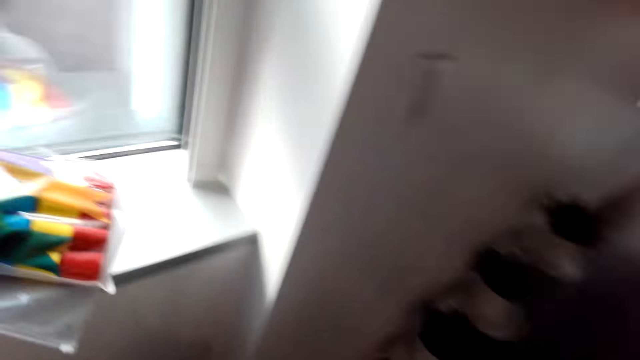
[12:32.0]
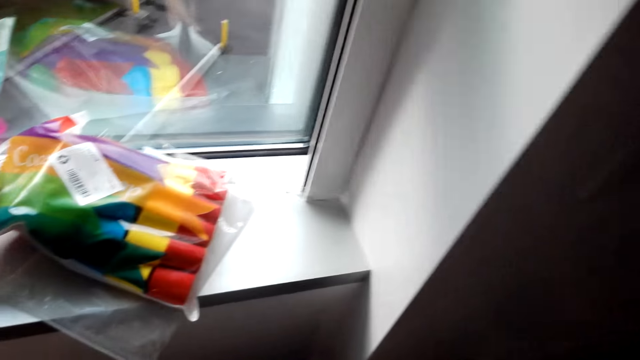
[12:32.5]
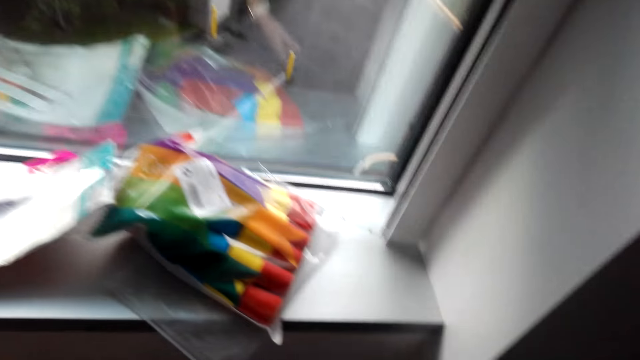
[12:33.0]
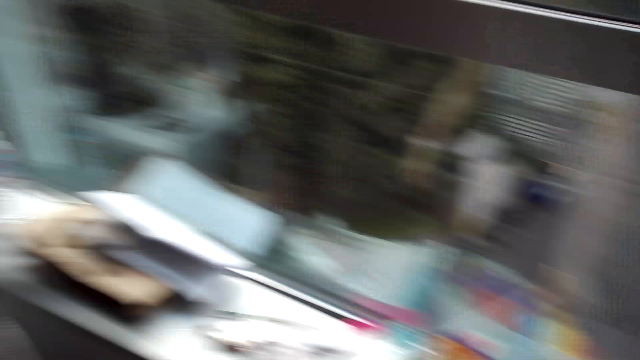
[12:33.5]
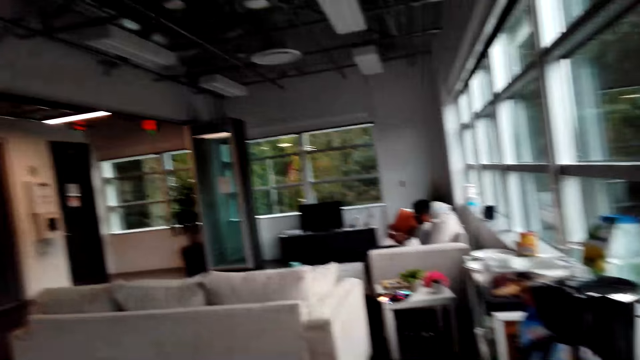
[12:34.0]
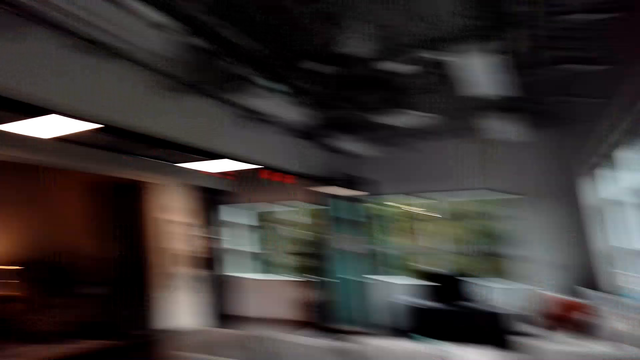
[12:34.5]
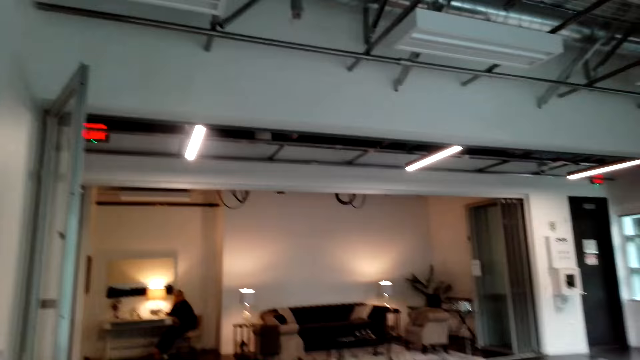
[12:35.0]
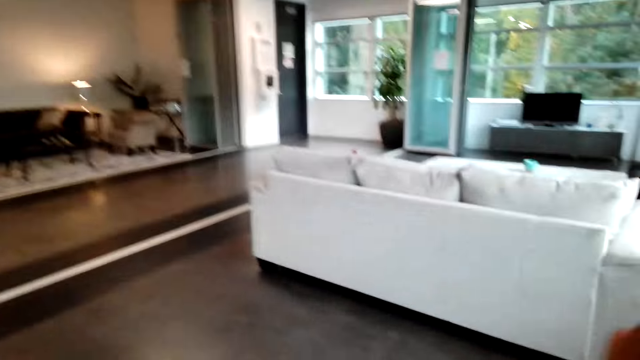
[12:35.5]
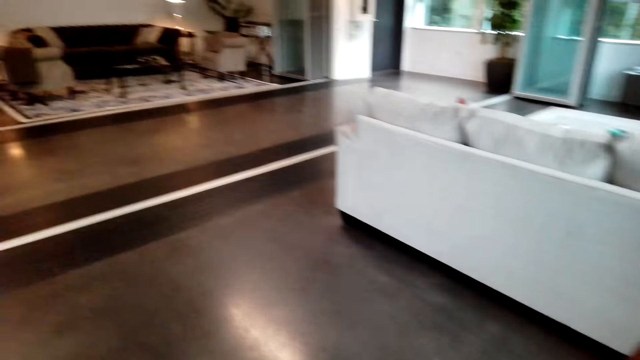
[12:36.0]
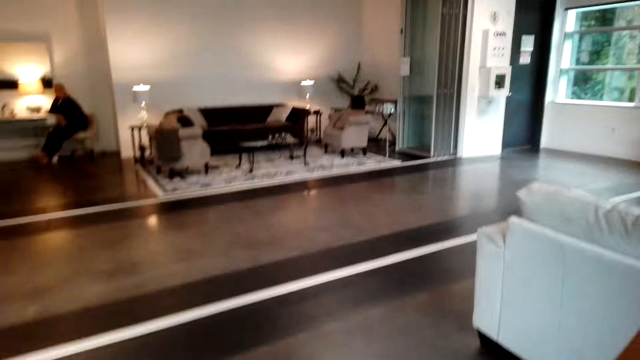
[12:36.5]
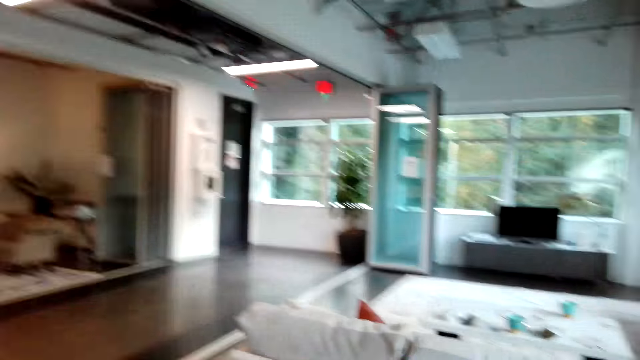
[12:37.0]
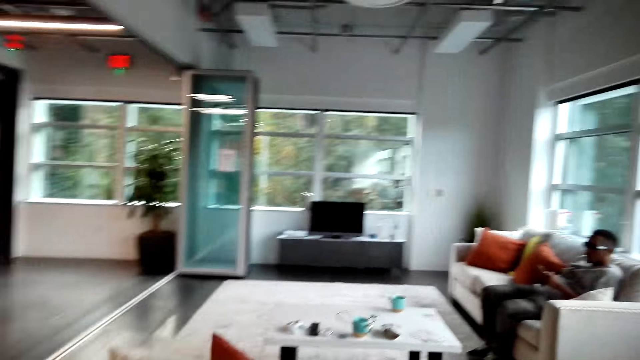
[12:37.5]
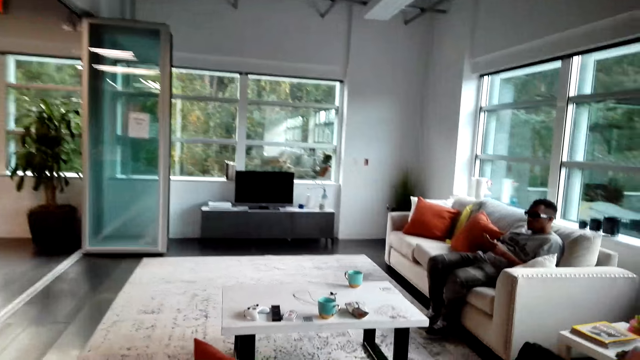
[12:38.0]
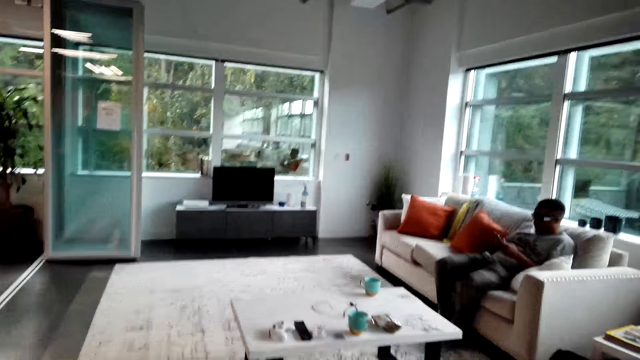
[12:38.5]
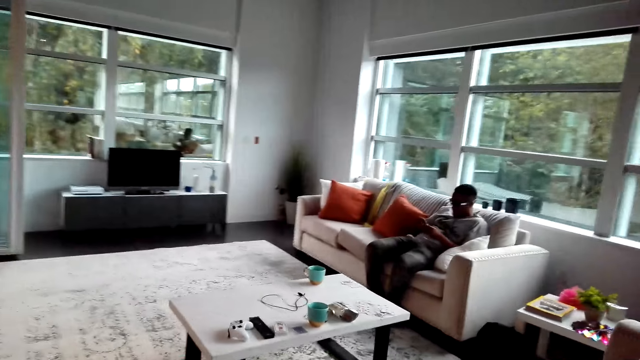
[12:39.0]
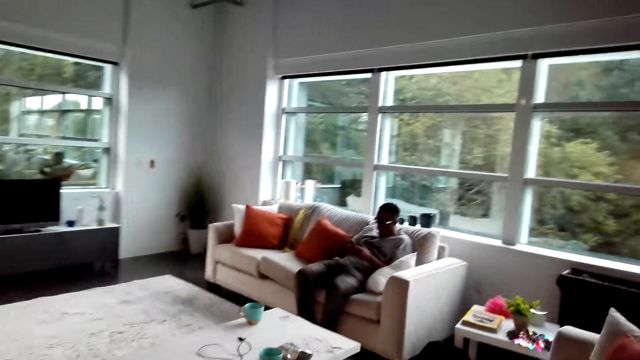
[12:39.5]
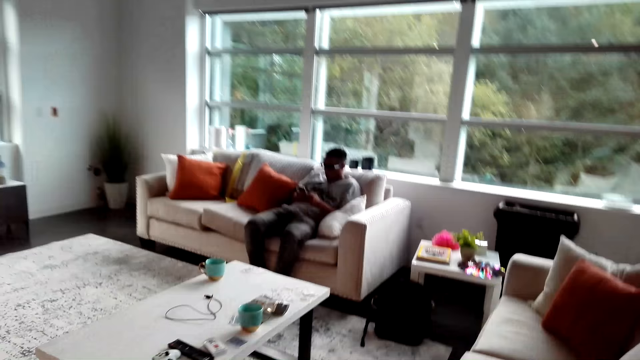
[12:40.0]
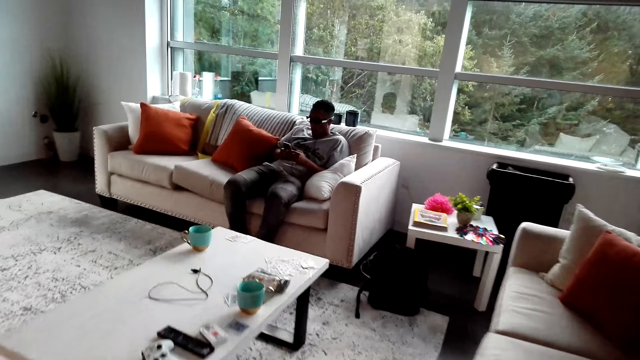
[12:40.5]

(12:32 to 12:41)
A person scrolls the phone. Another person sits on the chair. A man dials his phone.

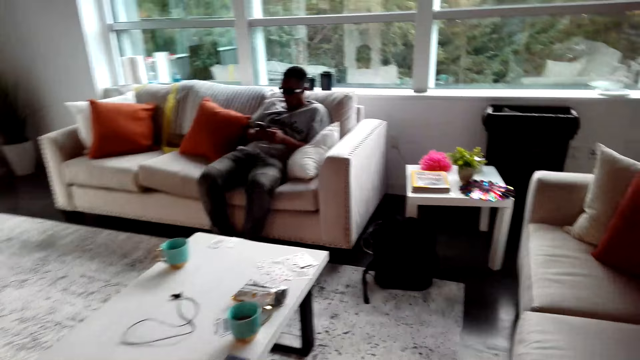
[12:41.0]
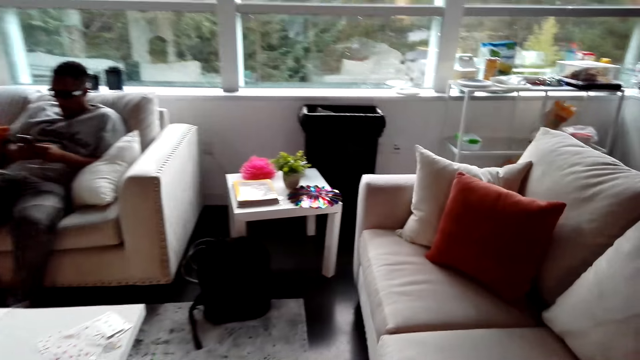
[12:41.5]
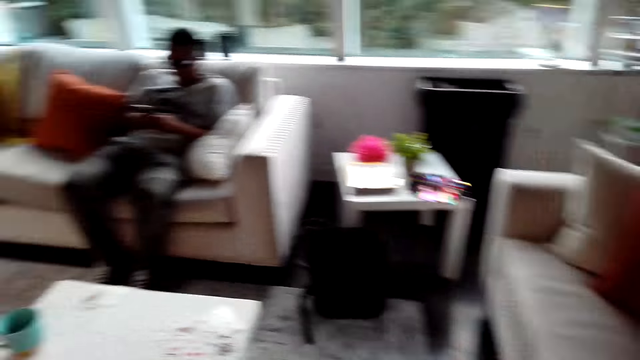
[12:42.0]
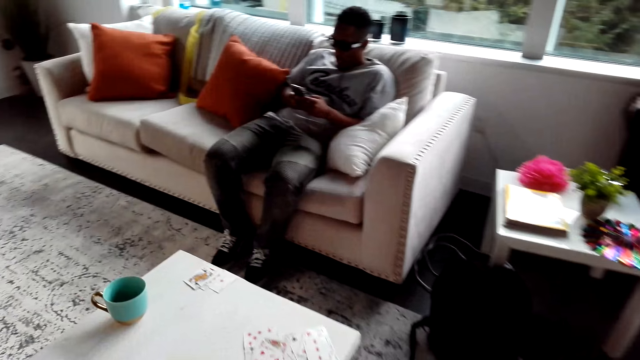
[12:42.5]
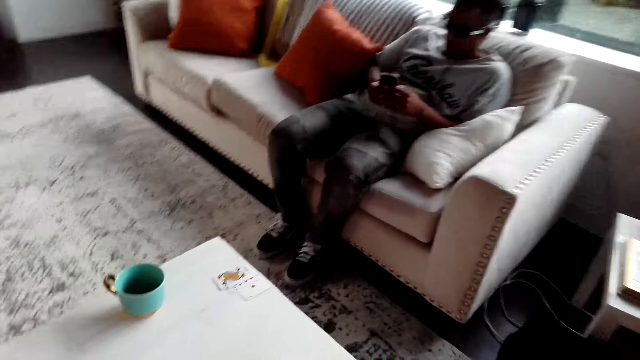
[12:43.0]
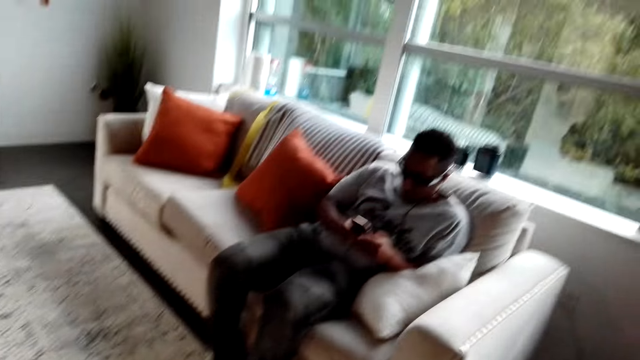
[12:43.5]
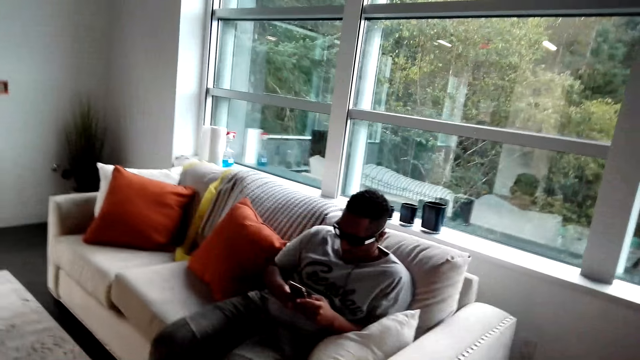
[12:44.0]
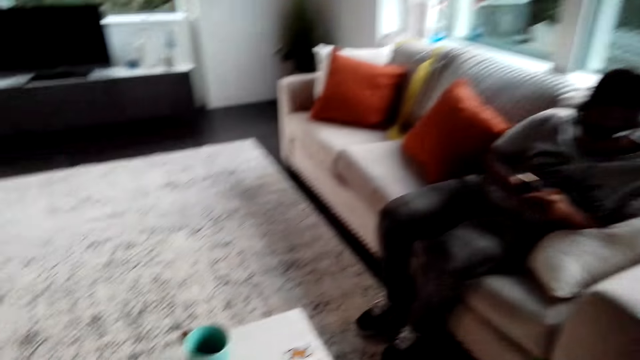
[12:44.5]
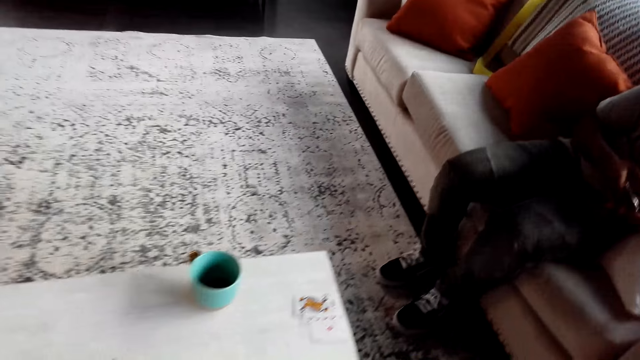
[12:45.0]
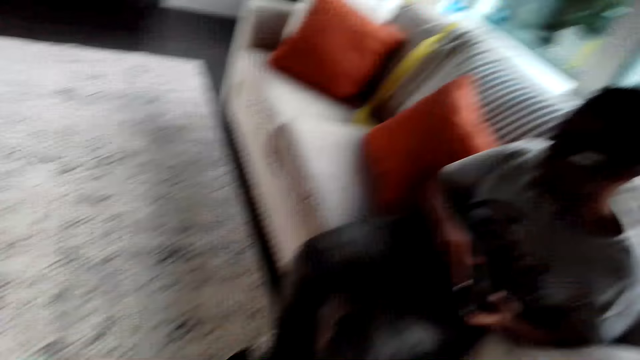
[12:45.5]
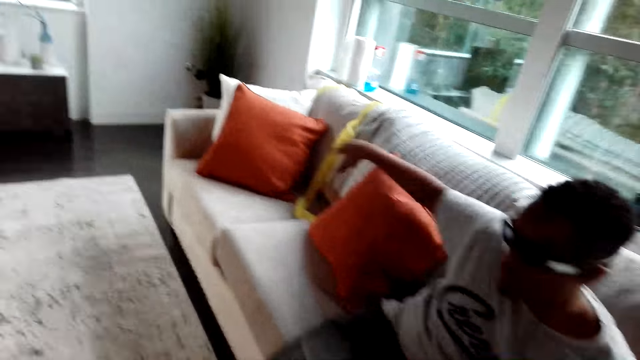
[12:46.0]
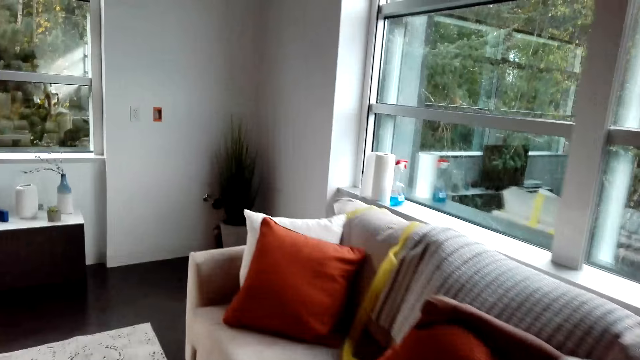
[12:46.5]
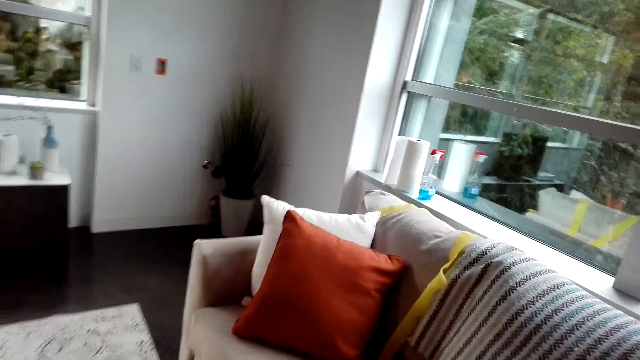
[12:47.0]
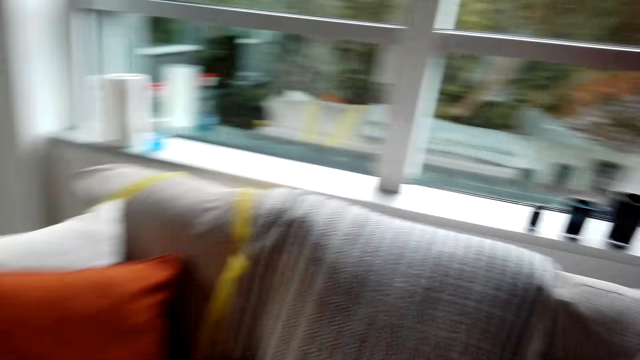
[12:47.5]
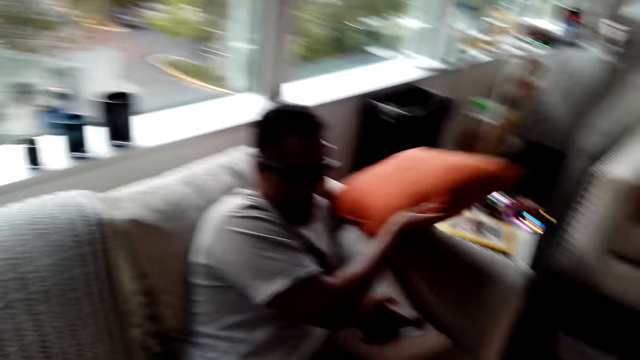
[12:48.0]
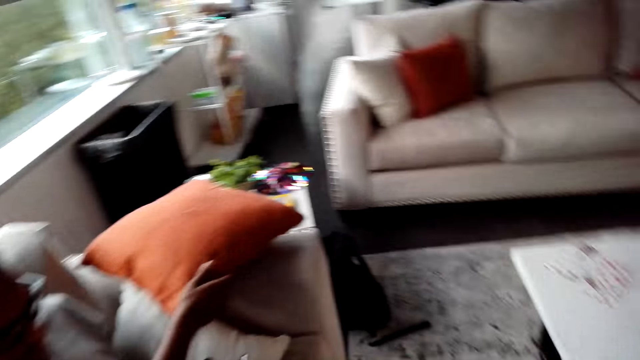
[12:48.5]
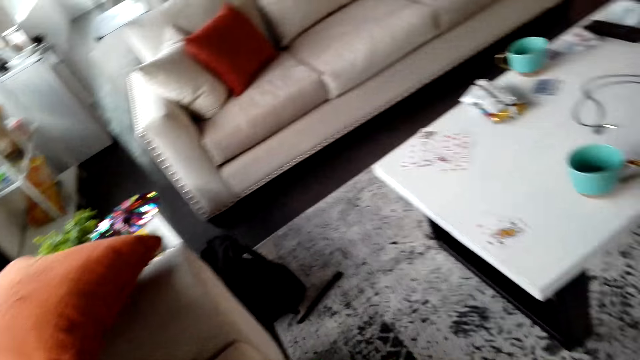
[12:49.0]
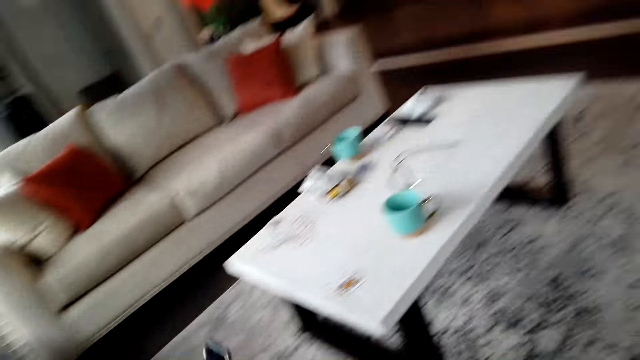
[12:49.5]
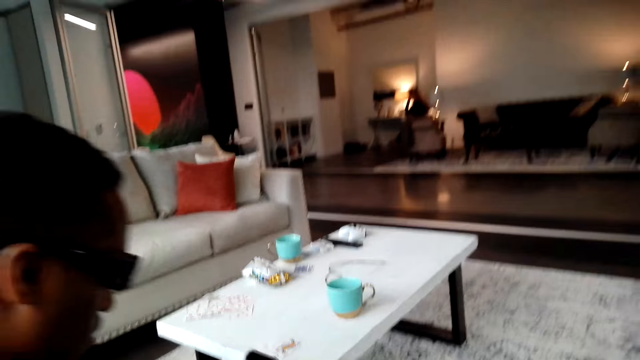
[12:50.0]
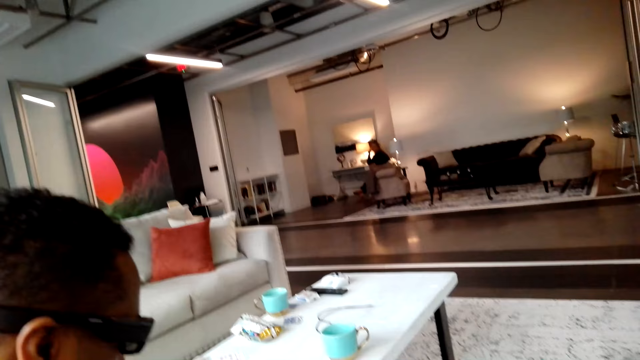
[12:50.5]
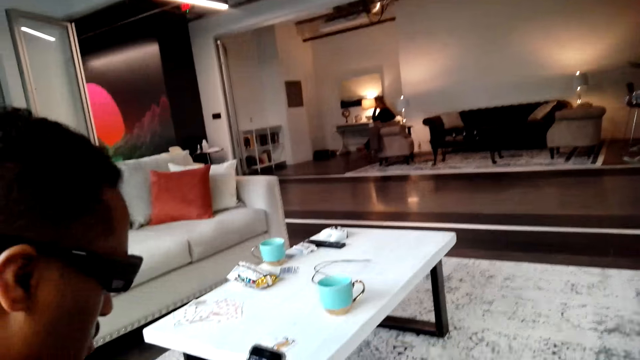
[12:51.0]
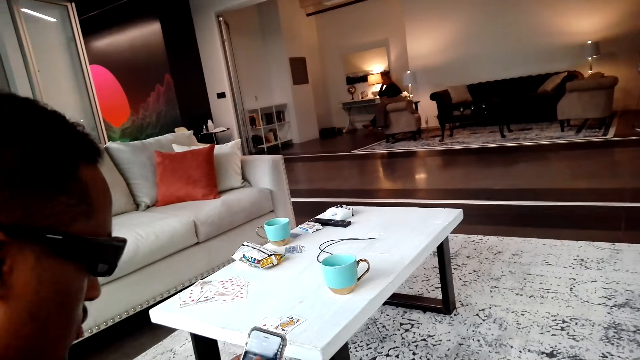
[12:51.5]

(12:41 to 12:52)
The camera wearer walks in the room. A person scrolls the phone. The camera wearer walks in the room. The person holds the throw pillow. The camera wearer converses with the person. They walk in the room. The person watches using his phone.
